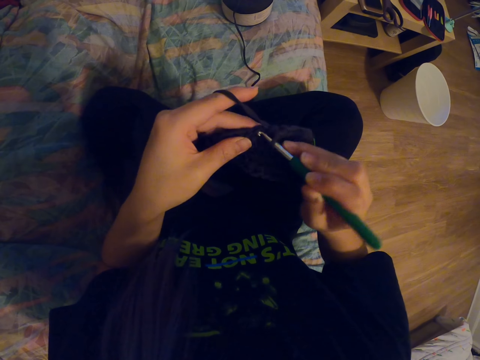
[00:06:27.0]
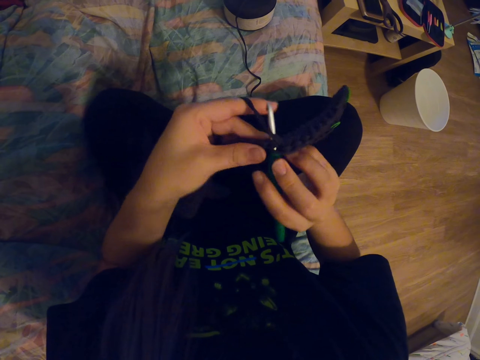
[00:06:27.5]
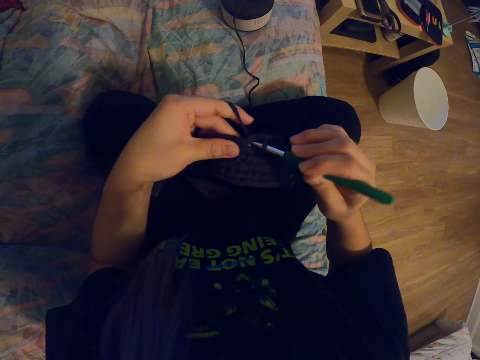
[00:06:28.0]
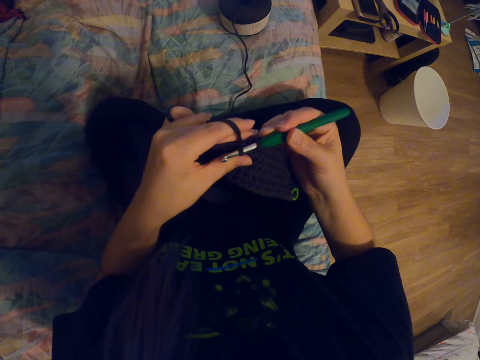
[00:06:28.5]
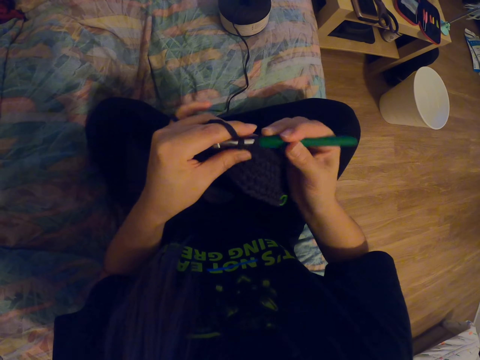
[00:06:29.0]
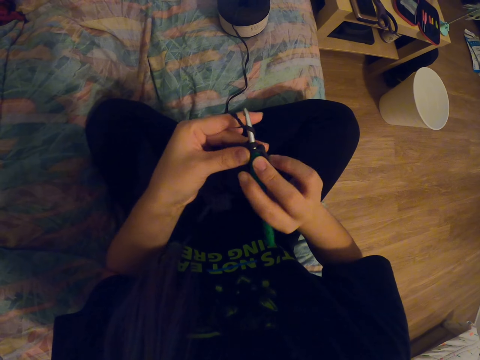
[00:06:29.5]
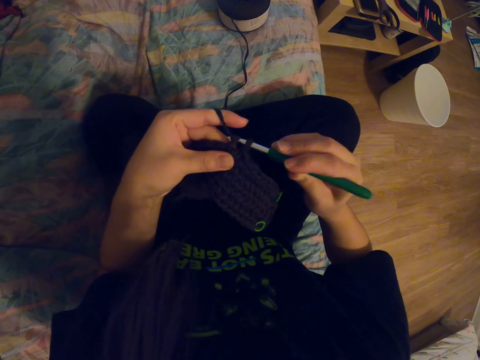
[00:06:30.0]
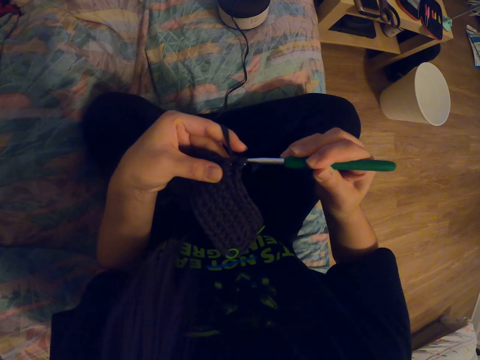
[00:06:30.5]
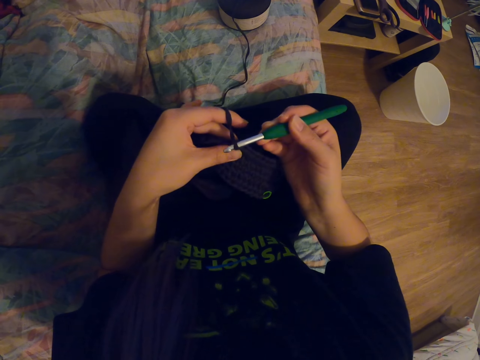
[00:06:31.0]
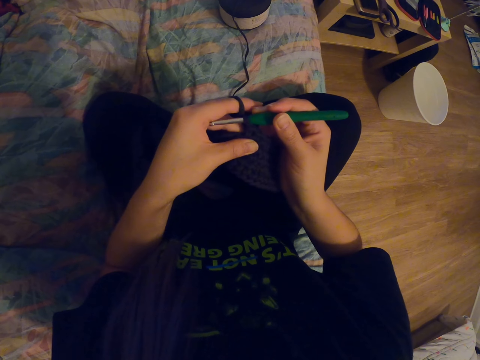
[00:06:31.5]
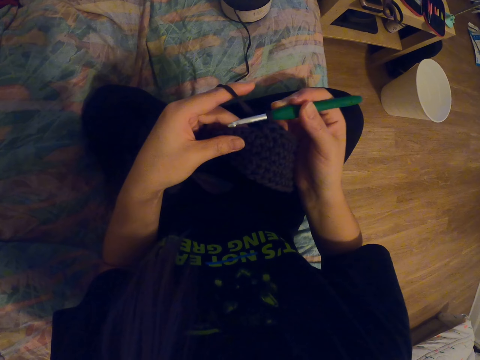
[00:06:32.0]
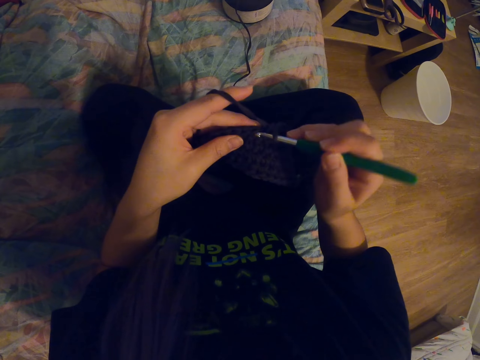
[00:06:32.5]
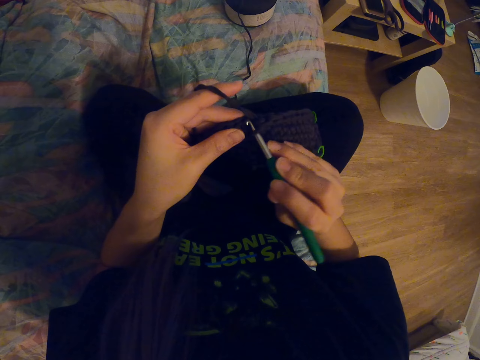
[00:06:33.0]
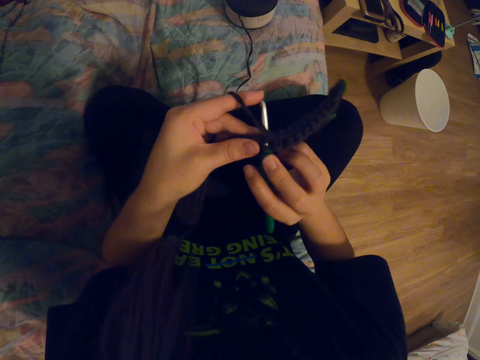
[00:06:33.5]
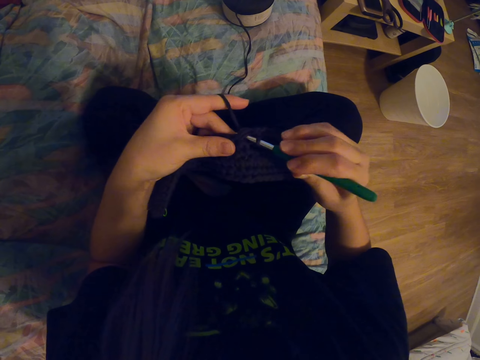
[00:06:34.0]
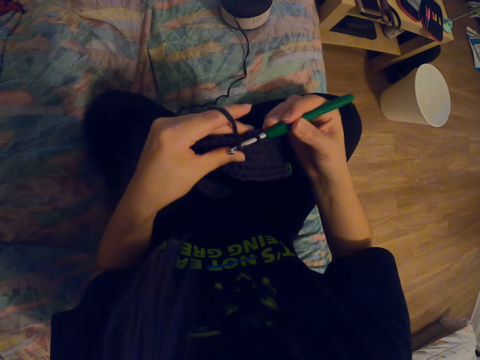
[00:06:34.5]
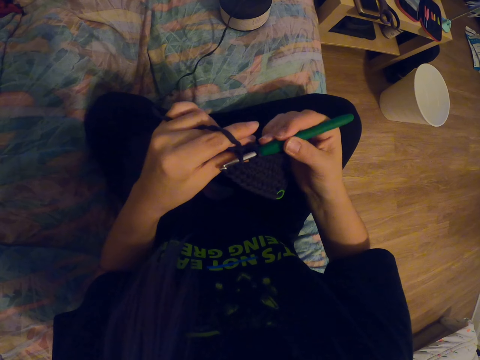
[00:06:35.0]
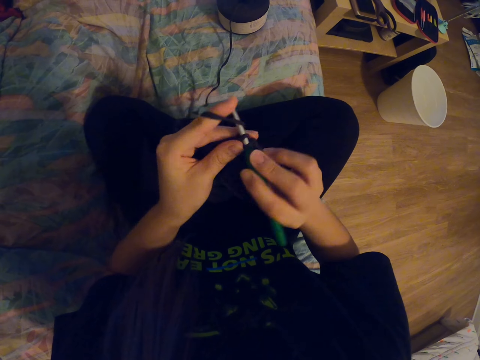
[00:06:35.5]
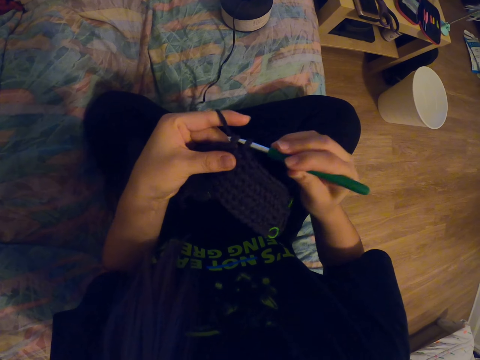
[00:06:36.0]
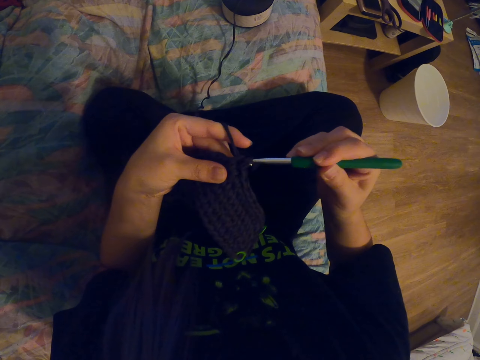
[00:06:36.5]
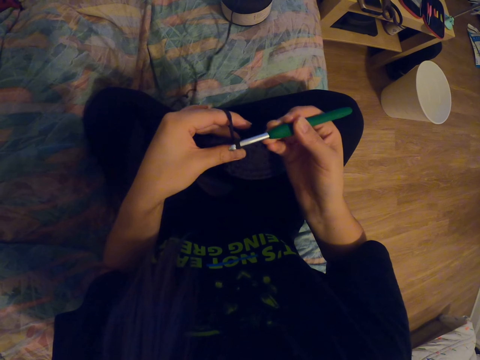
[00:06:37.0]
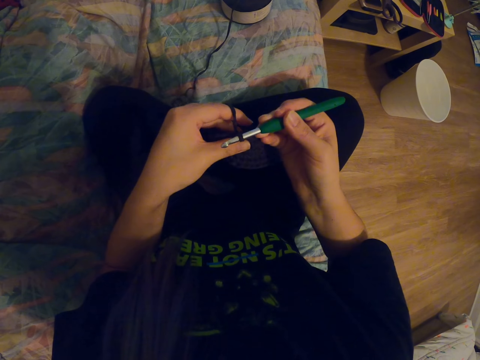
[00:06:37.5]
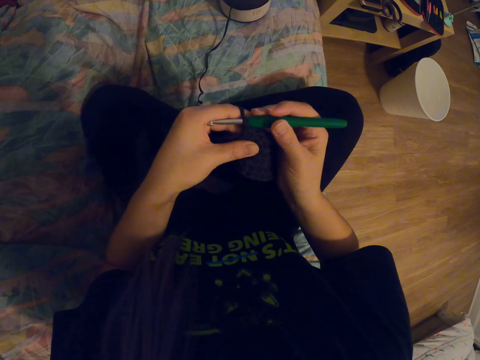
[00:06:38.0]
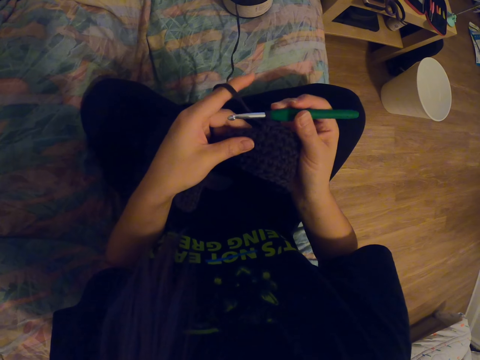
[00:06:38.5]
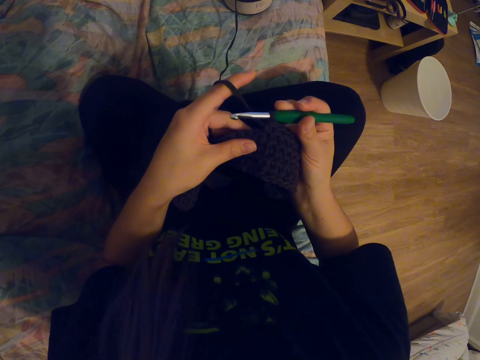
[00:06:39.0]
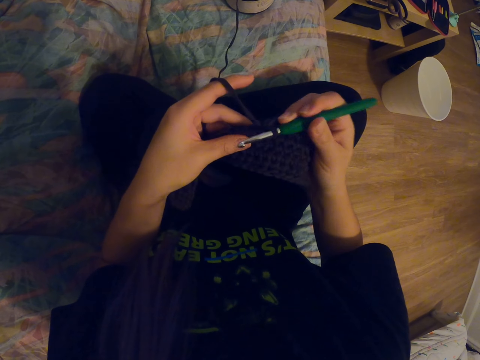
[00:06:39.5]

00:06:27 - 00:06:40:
The camera wearer coils a knitting thread on a knitting needle. They knit a fabric with the knitting needle. They coil the knitting thread on the knitting needle. They knit the fabric with the knitting needle. They coil the knitting thread on the knitting needle. They knit the fabric with the knitting needle. They coil the knitting thread on the knitting needle. They knit the fabric with the knitting needle.

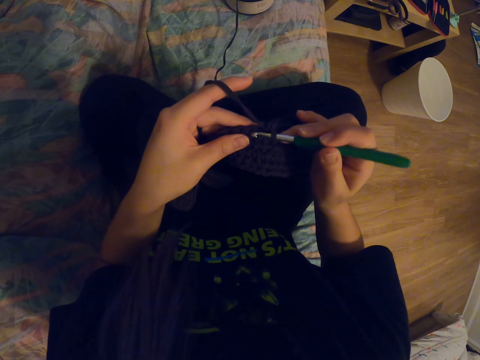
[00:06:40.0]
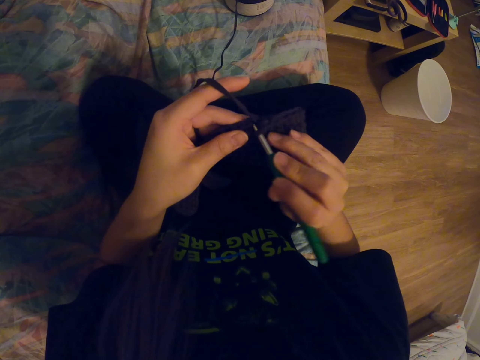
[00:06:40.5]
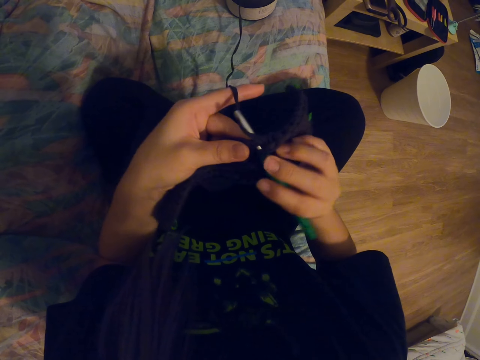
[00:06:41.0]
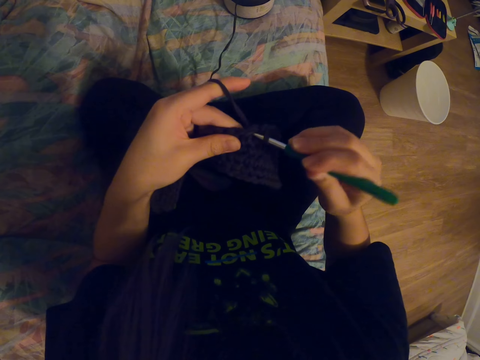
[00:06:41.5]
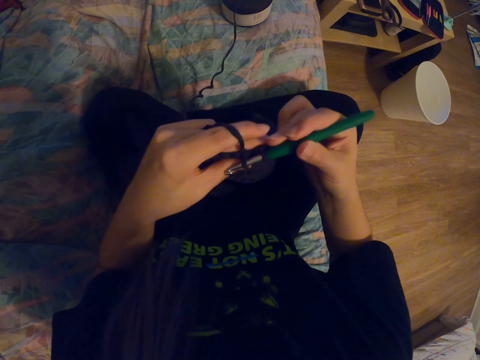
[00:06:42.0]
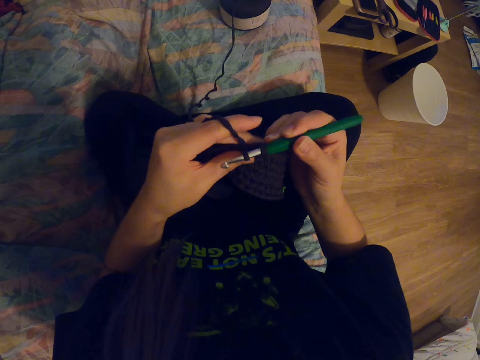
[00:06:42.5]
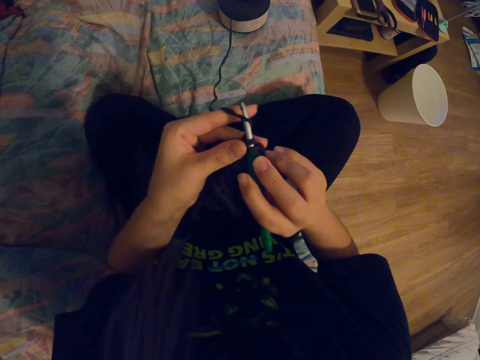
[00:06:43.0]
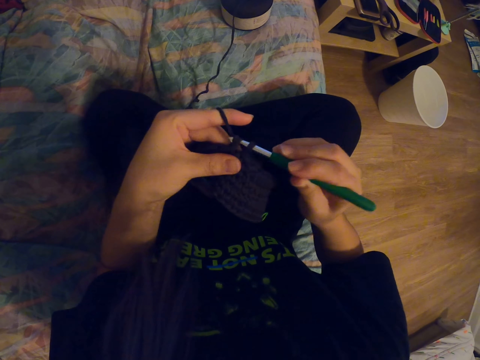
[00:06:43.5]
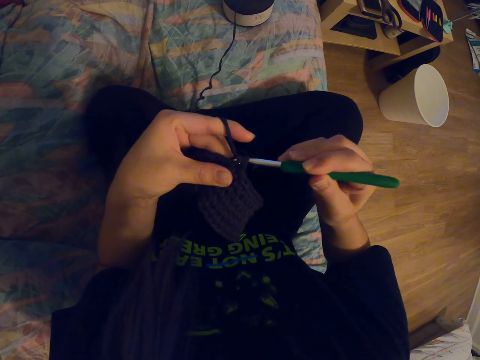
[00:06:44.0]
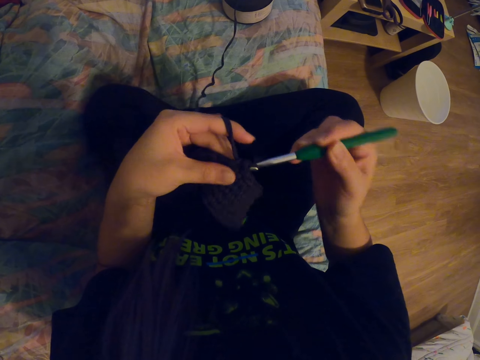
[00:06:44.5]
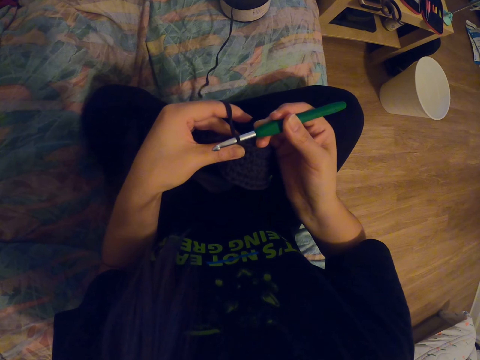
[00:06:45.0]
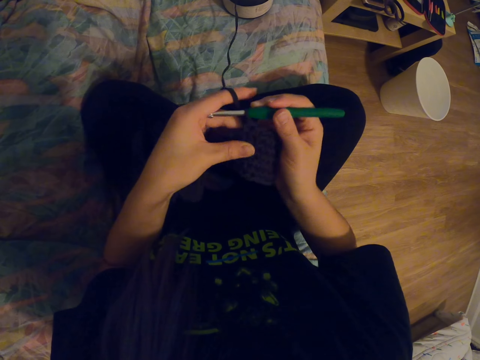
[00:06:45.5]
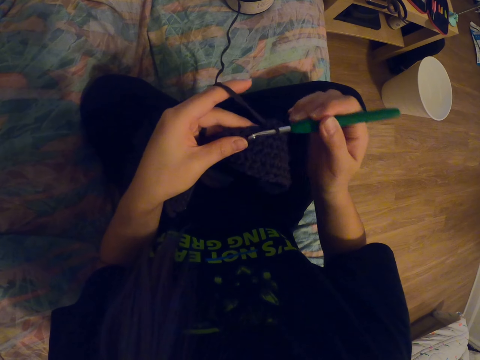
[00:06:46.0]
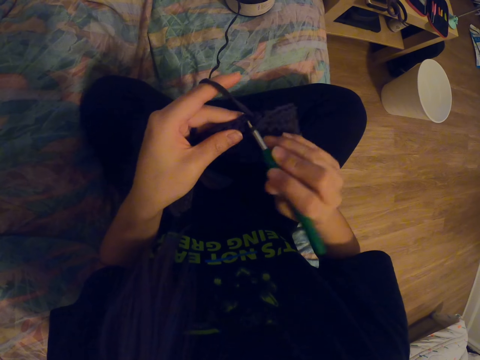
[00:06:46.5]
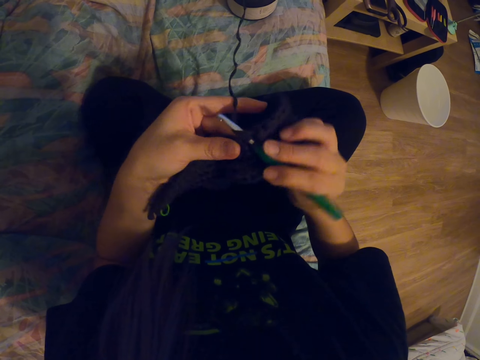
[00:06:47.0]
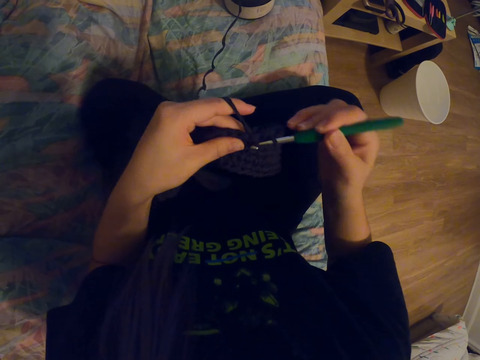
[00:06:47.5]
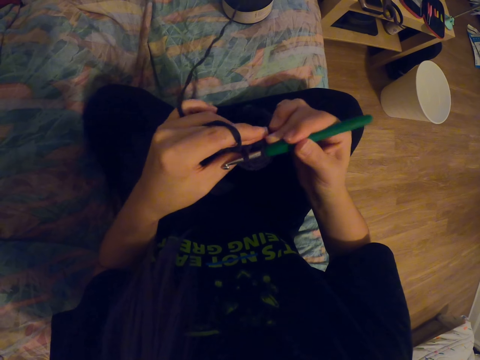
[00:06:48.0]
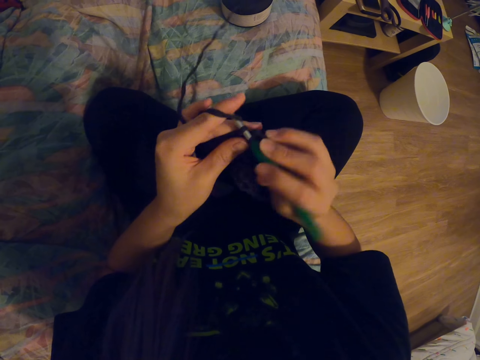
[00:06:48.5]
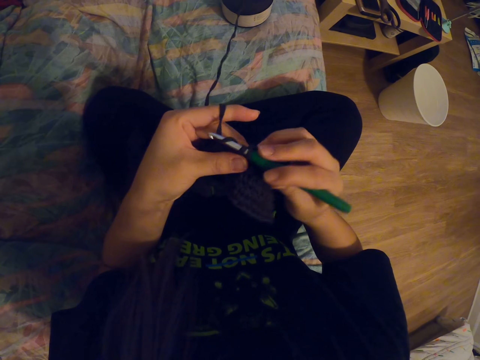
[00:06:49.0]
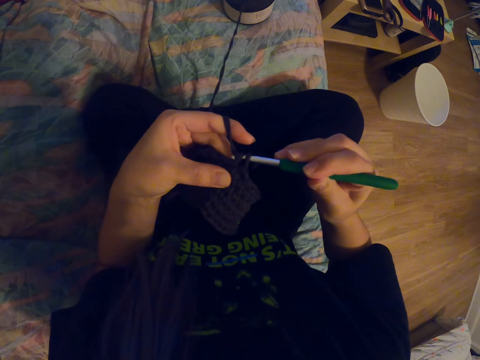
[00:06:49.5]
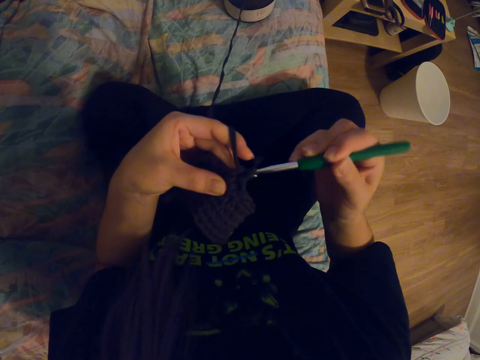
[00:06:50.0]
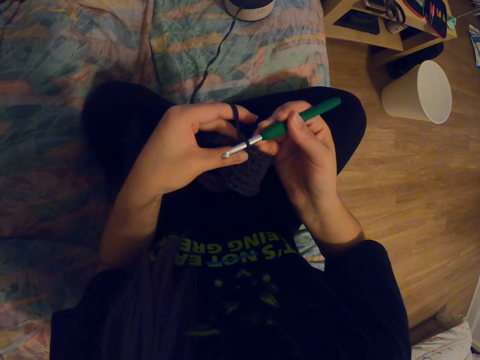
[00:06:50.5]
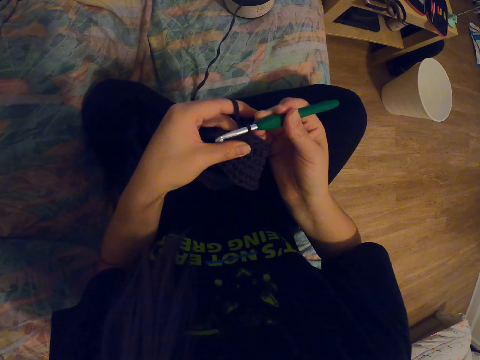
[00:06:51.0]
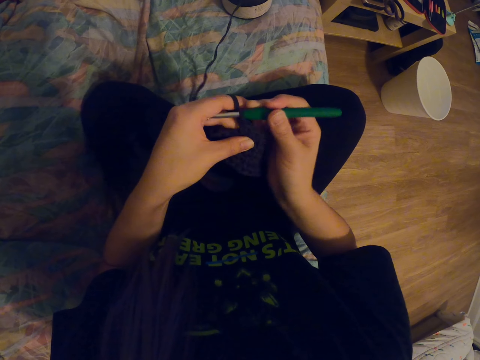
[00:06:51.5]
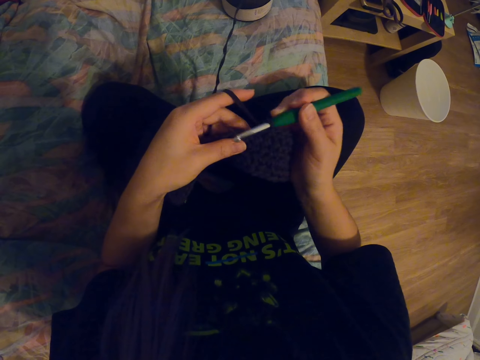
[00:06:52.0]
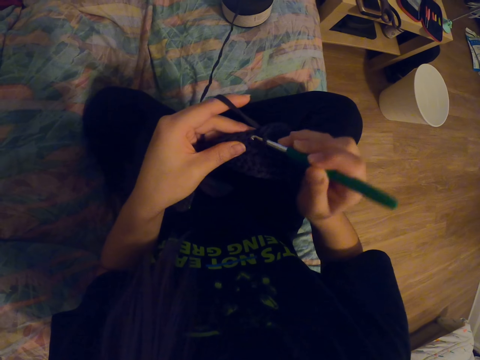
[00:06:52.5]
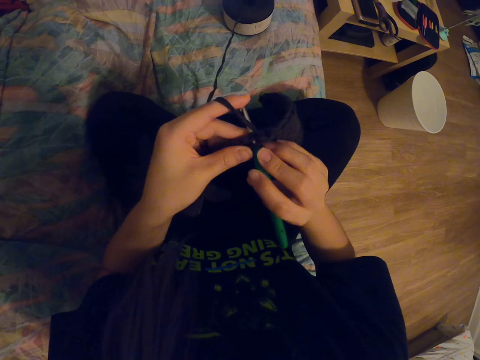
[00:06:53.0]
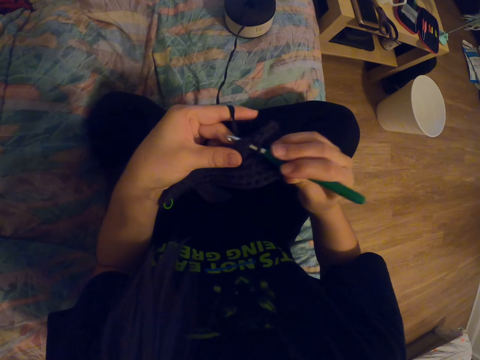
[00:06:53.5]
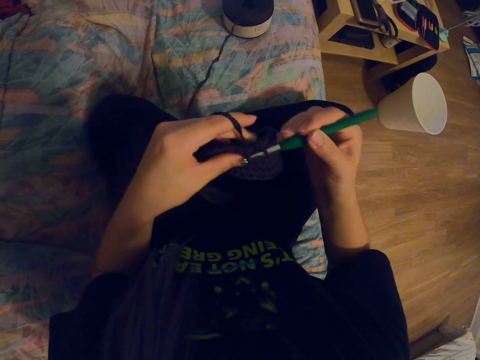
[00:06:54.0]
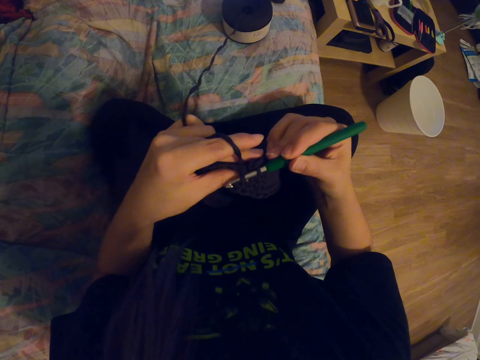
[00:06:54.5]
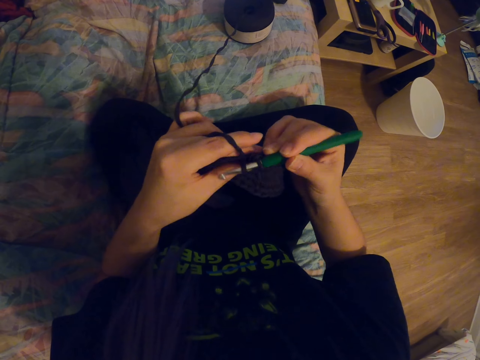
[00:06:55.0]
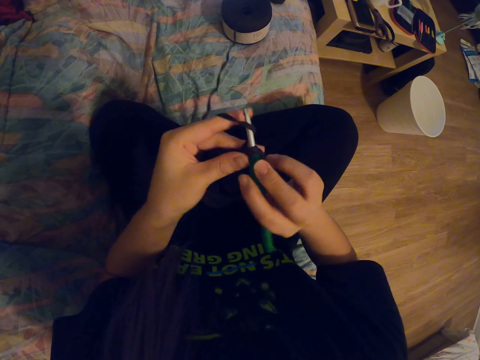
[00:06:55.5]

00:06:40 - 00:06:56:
The camera wearer coils a knitting thread on a knitting needle. They knit a fabric with the knitting needle. They coil the knitting thread on the knitting needle. They knit the fabric with the knitting needle. They coil the knitting thread on the knitting needle. They knit the fabric with the knitting needle. They coil the knitting thread on the knitting needle. They knit the fabric with the knitting needle. They coil the knitting thread on the knitting needle. They knit the fabric with the knitting needle.
